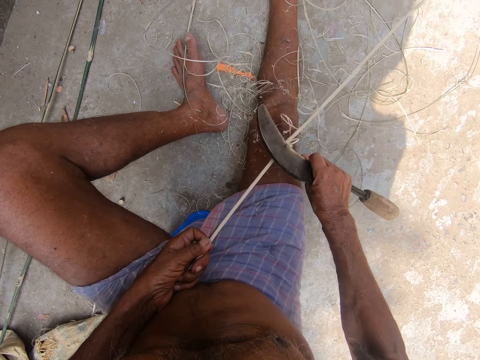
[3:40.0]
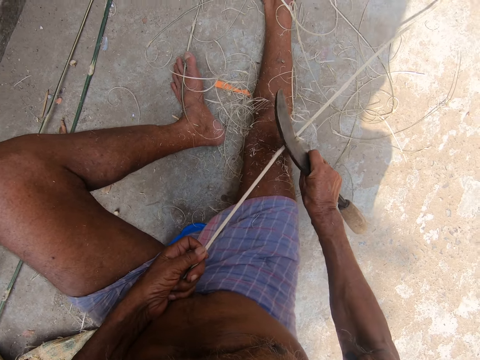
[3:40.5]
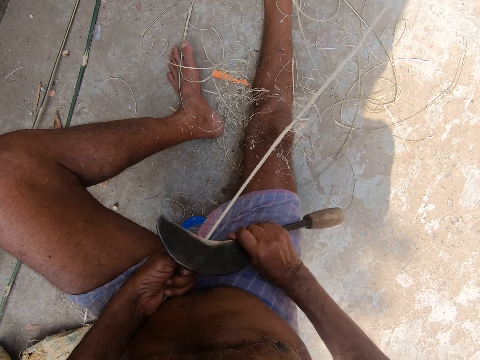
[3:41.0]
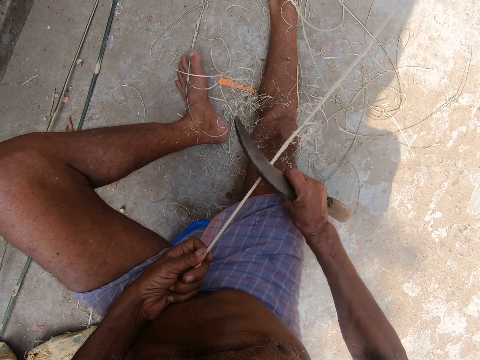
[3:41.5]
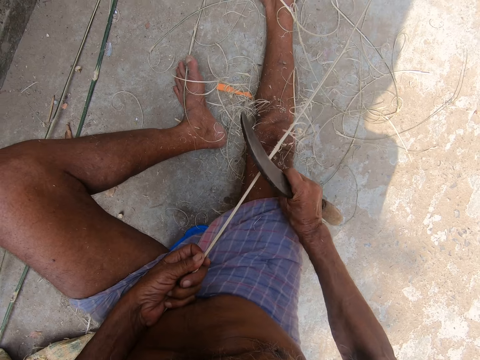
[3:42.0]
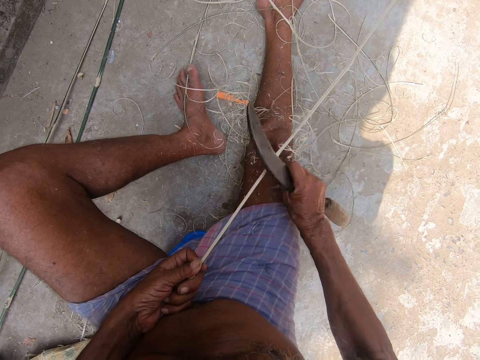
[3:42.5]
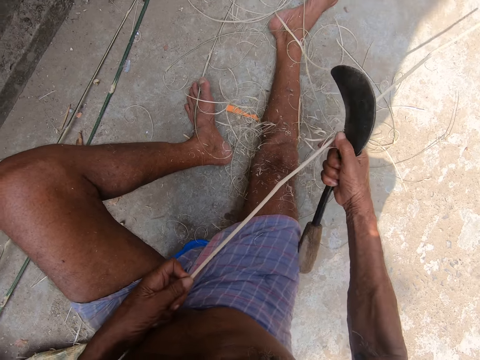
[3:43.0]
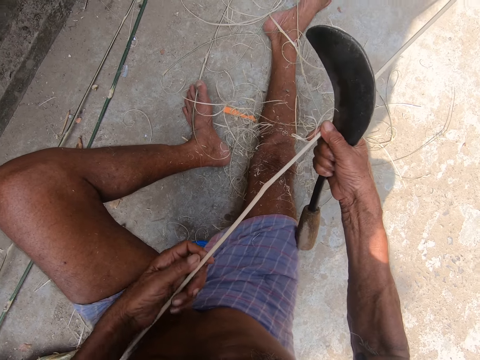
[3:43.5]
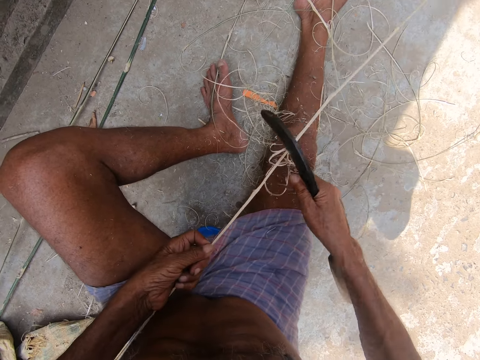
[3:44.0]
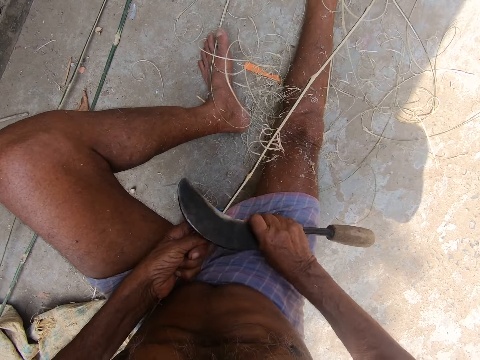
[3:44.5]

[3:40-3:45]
The camera wearer stares at the bamboo stick in their hands.

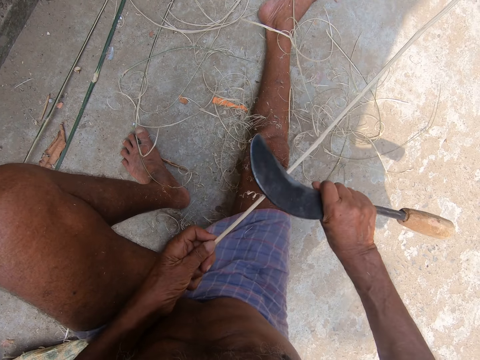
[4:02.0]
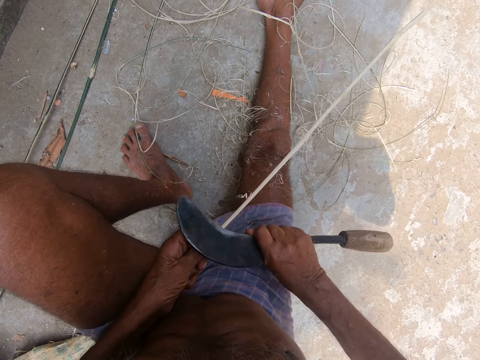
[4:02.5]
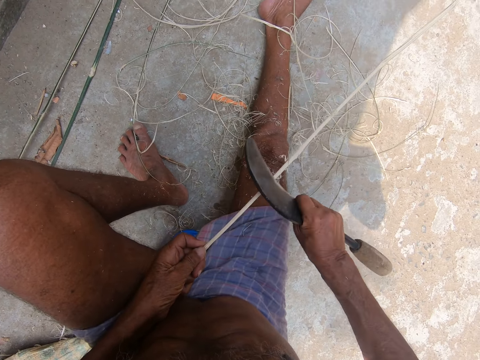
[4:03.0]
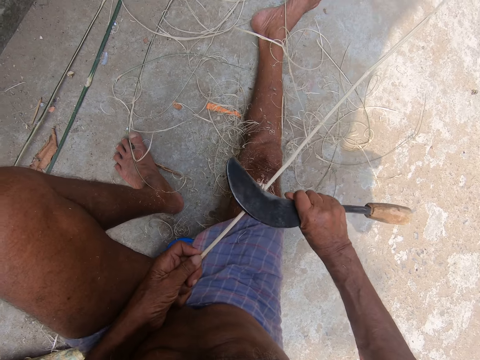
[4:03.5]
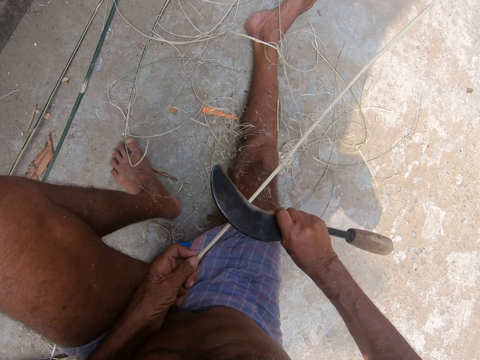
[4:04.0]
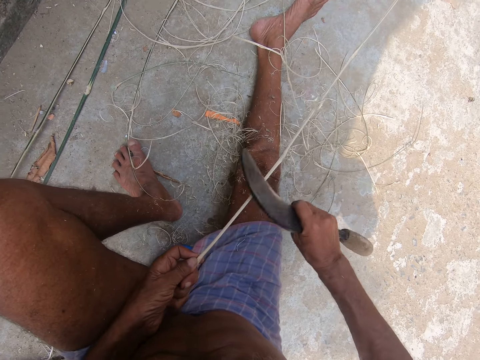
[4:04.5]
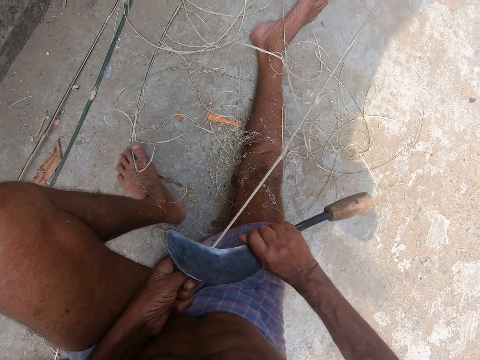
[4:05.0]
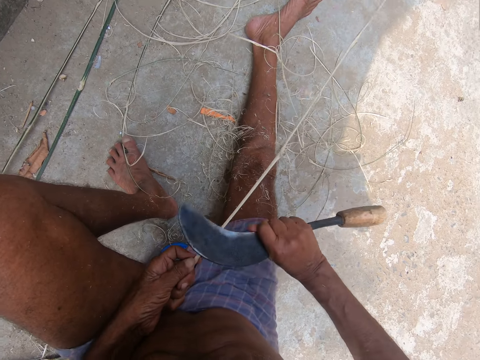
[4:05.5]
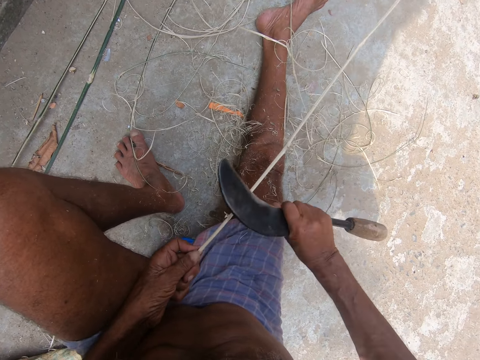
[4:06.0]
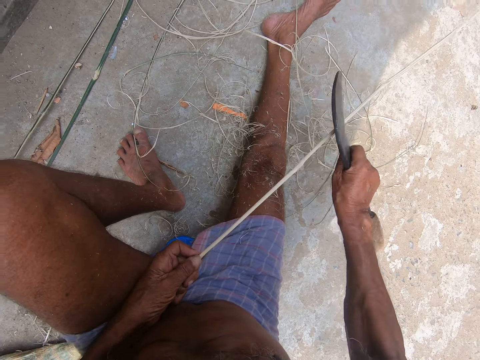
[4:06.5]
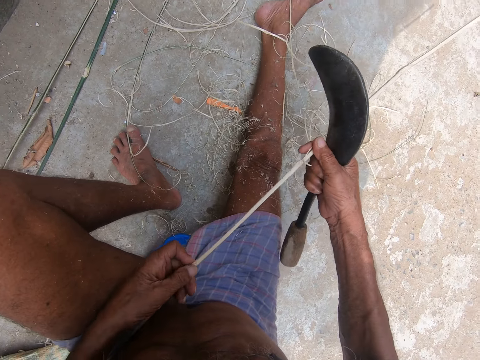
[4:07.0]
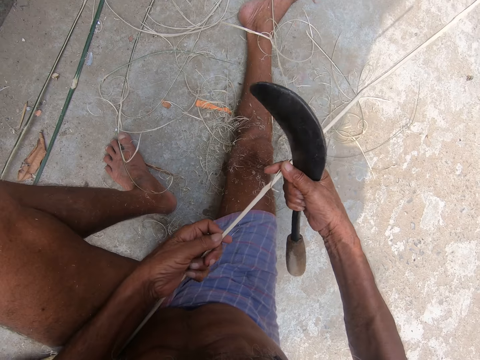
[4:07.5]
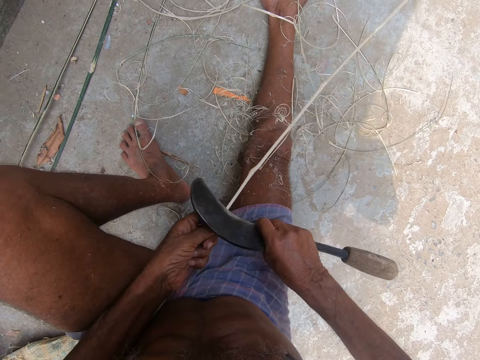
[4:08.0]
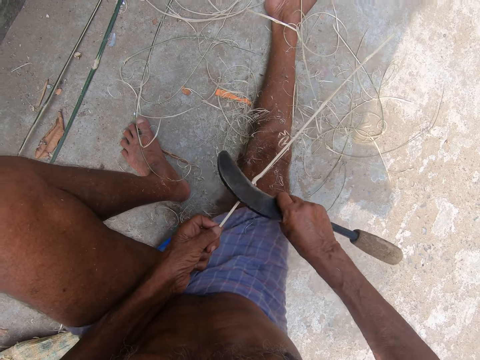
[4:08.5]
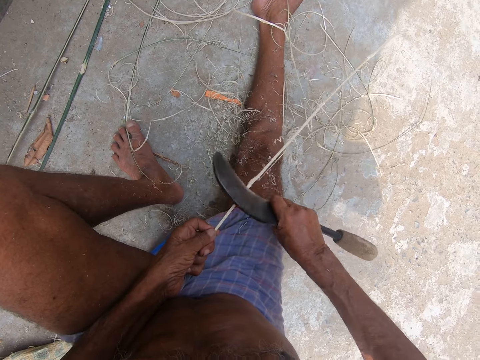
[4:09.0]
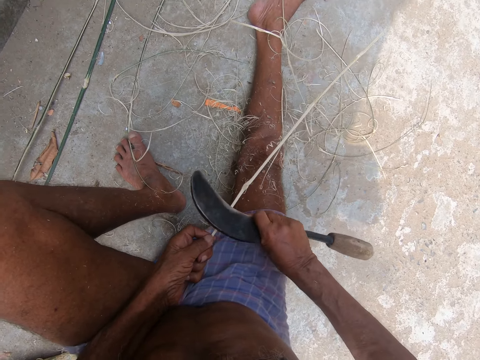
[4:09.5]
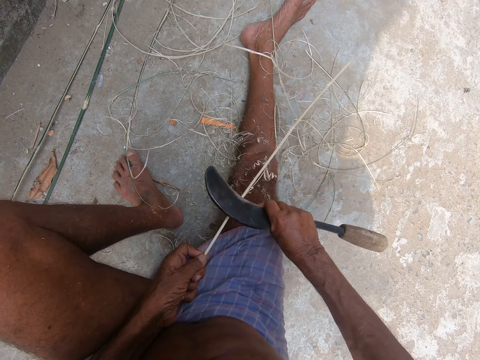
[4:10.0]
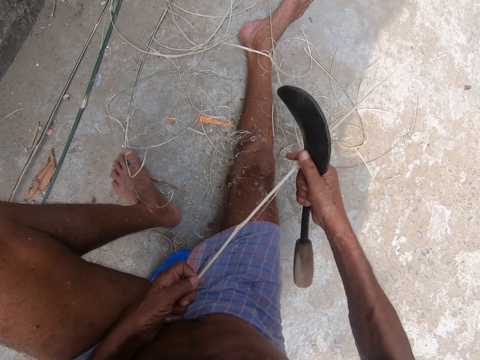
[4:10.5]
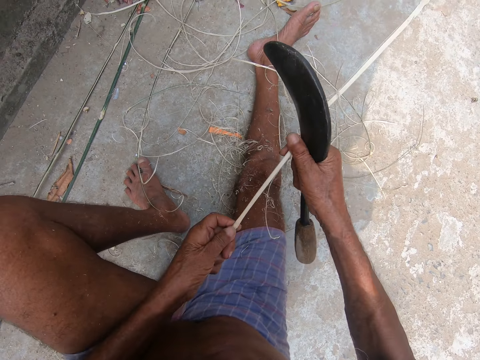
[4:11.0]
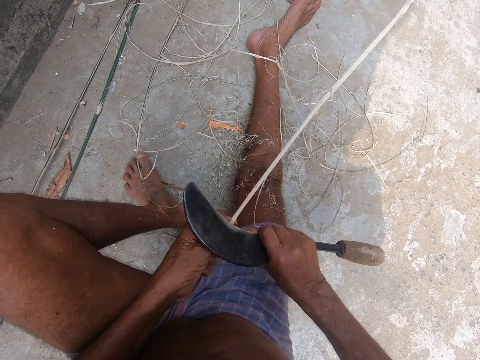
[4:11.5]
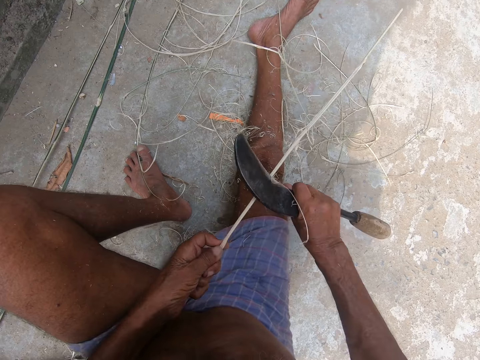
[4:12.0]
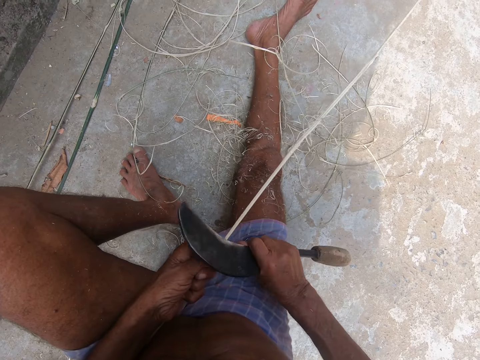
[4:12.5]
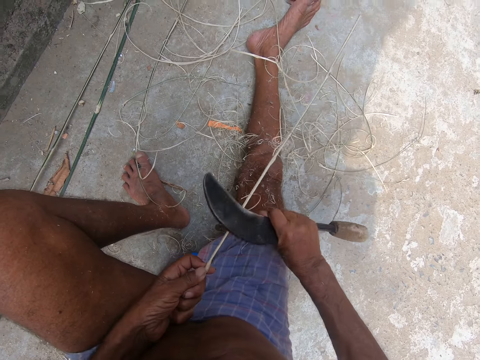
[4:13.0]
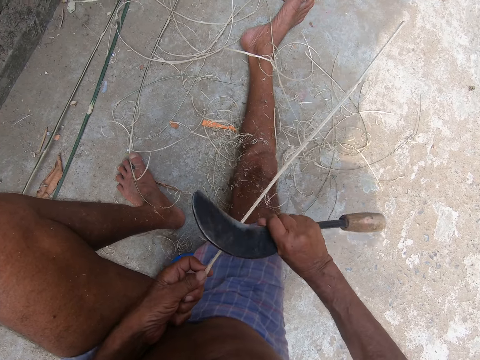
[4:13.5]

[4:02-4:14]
The camera wearer stares at the bamboo stick in their hands. They sharpen the bamboo stick with a sickle. They stare at the bamboo stick in their hands. They sharpen the bamboo stick with the sickle.

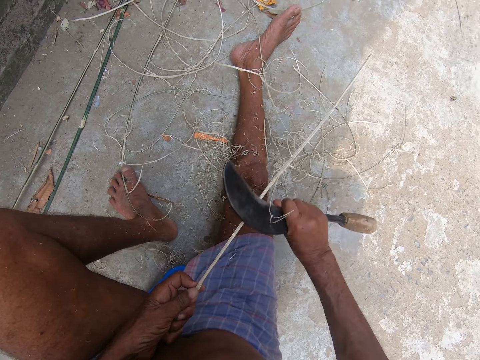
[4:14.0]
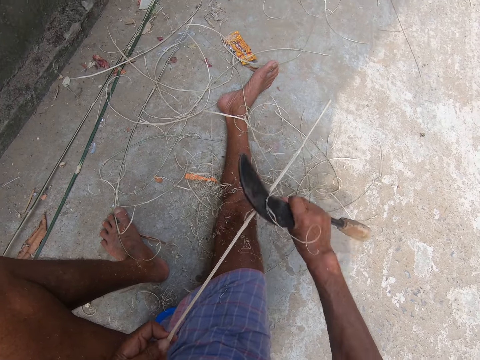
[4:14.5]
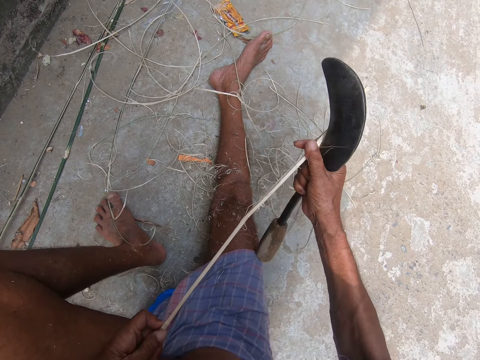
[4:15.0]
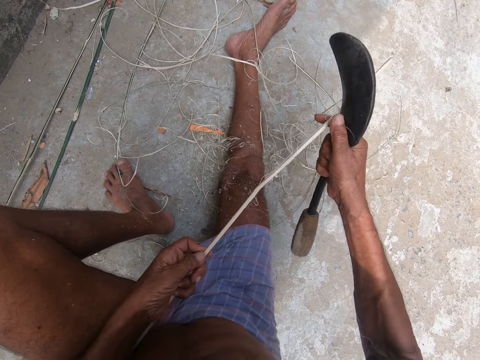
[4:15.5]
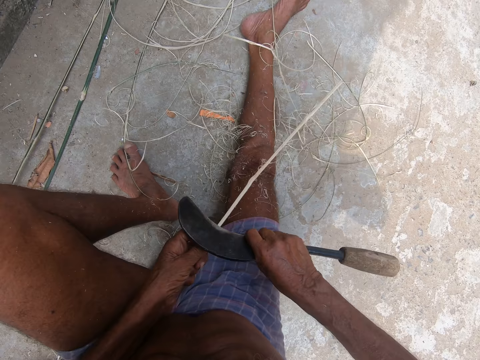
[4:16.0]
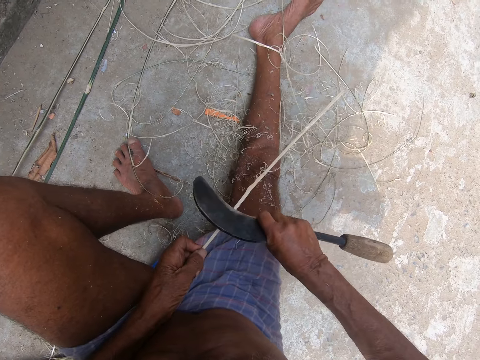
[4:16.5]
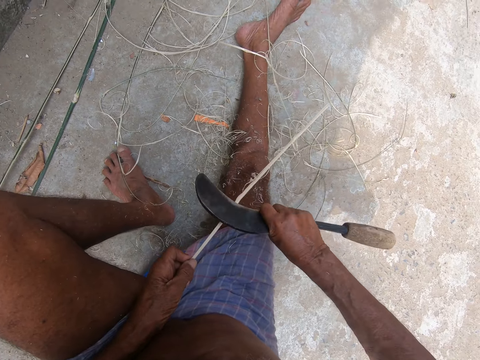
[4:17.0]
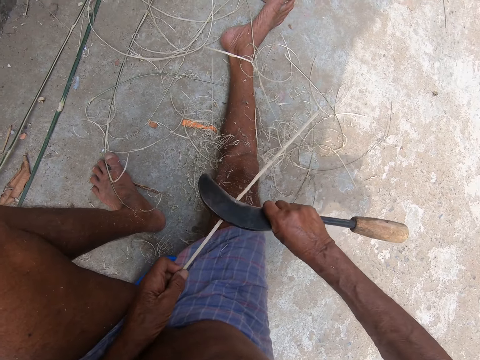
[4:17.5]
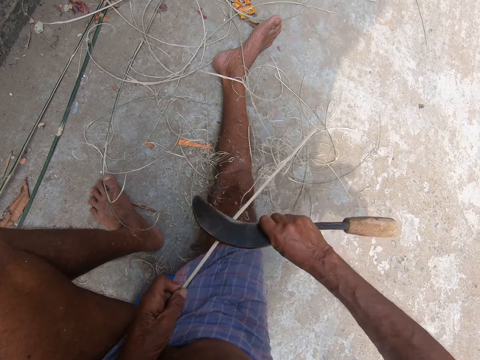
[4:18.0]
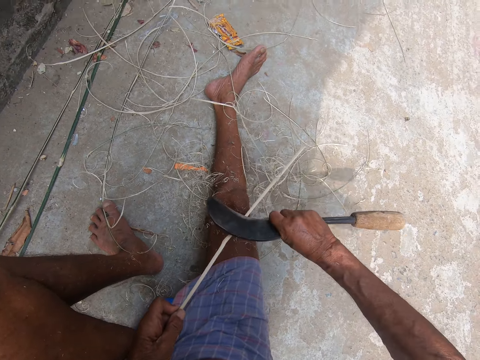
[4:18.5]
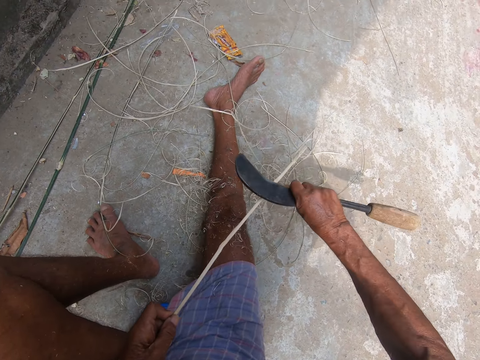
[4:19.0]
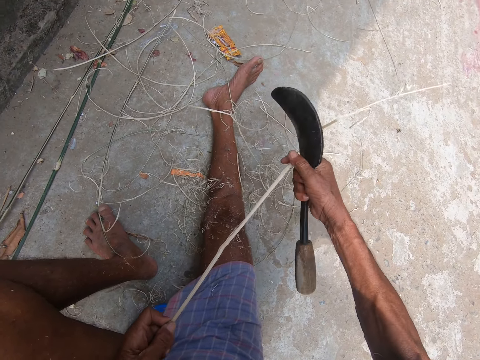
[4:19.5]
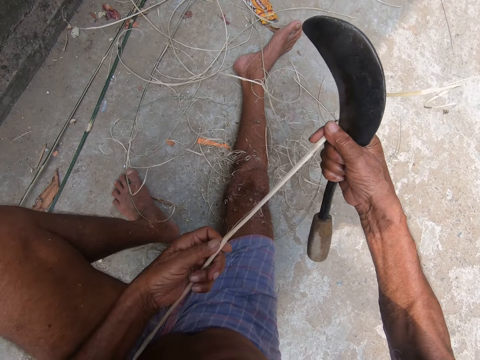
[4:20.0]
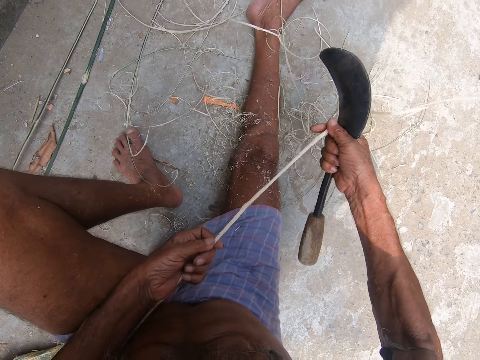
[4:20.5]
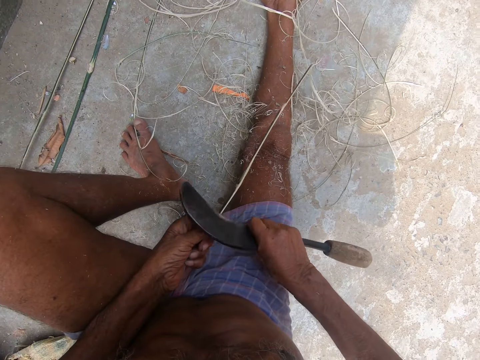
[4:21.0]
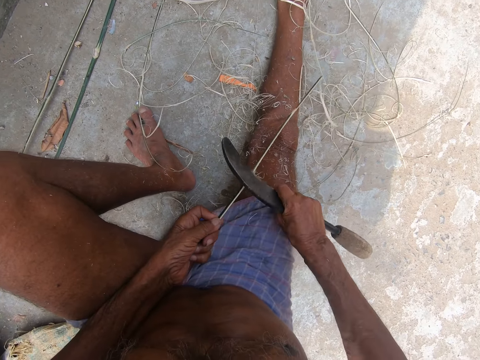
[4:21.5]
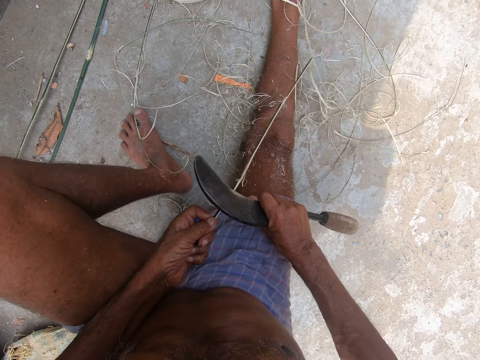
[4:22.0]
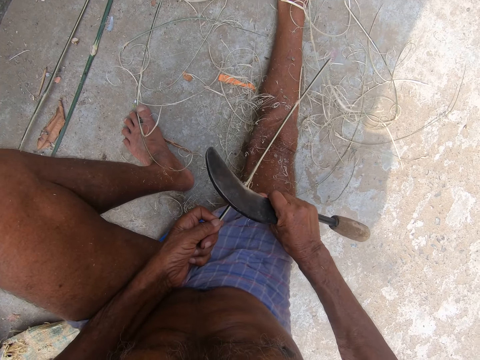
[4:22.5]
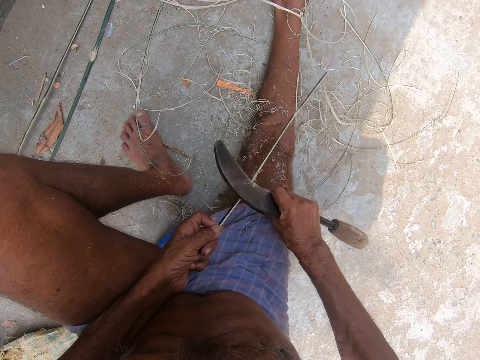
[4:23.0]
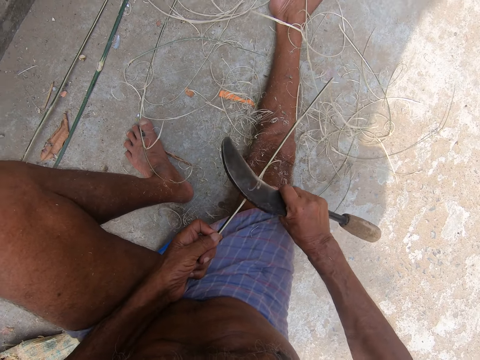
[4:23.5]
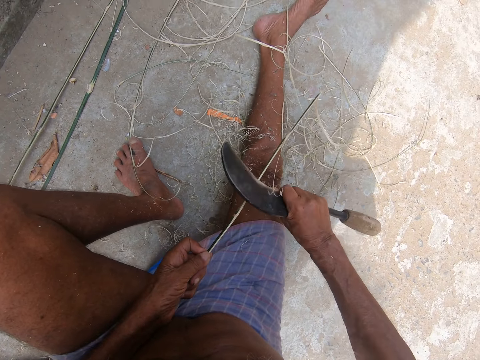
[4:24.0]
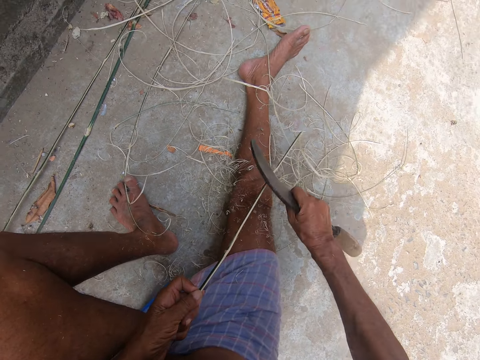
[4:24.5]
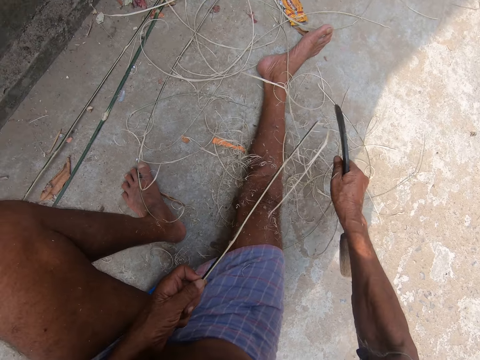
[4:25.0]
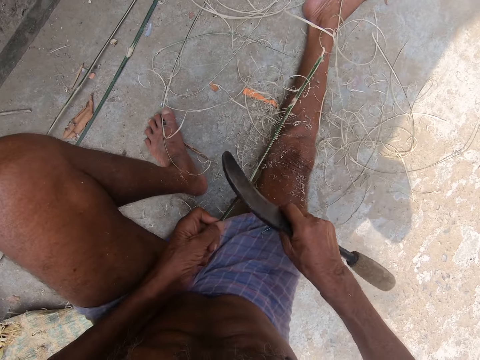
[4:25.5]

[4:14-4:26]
The camera wearer stares at the bamboo stick in their hands. They sharpen the bamboo stick with a sickle. They stare at the bamboo stick in their hands. They sharpen the bamboo stick with the sickle. They remove the sickle from the bamboo stick with the right hand.
